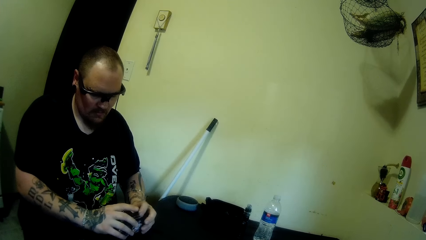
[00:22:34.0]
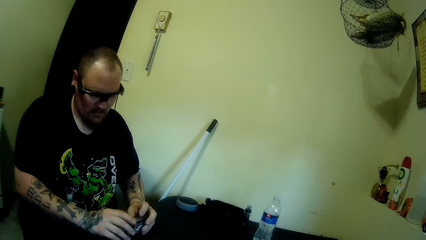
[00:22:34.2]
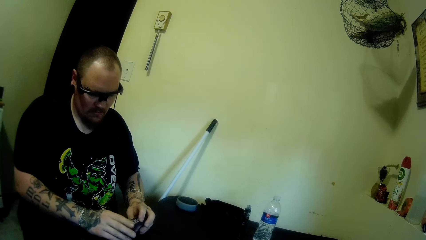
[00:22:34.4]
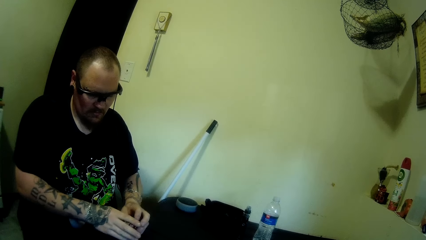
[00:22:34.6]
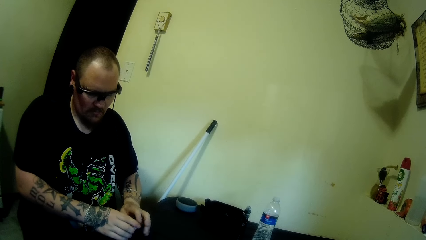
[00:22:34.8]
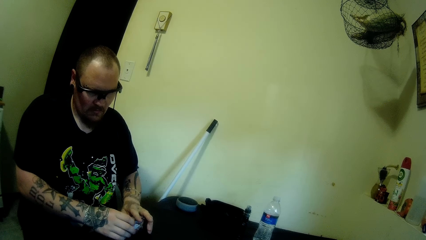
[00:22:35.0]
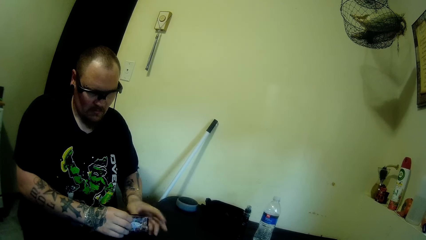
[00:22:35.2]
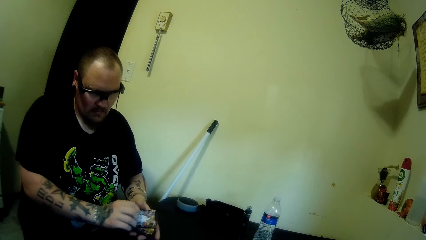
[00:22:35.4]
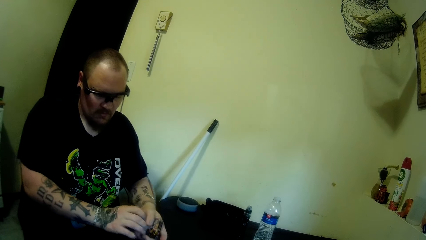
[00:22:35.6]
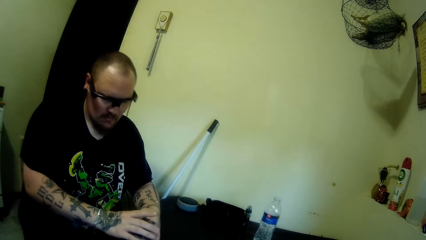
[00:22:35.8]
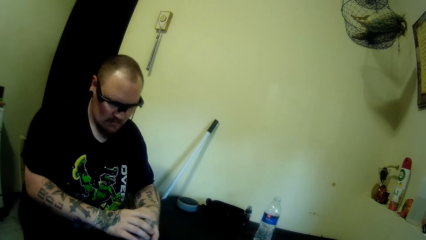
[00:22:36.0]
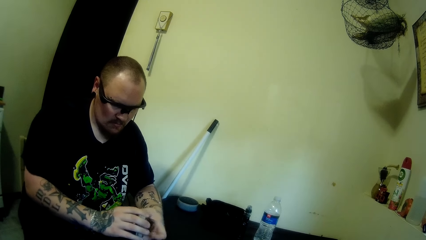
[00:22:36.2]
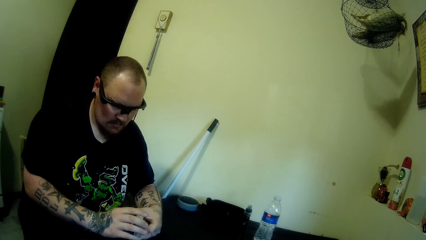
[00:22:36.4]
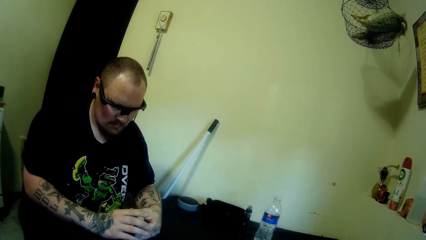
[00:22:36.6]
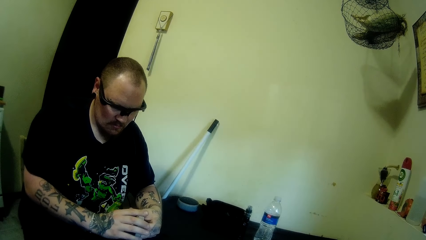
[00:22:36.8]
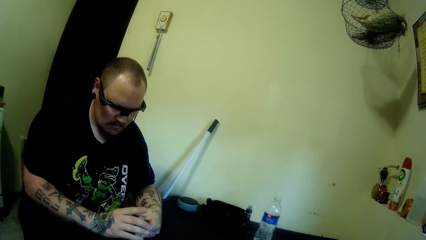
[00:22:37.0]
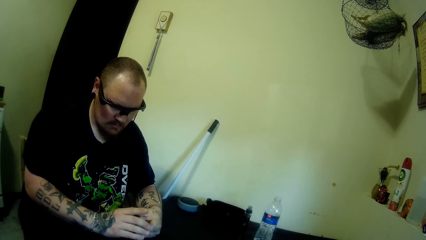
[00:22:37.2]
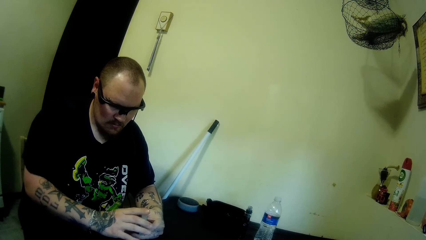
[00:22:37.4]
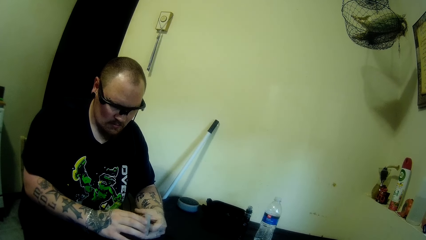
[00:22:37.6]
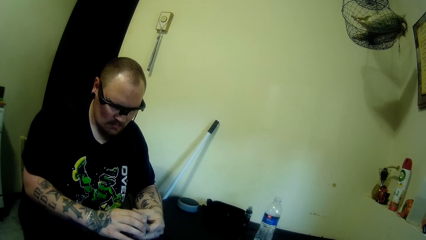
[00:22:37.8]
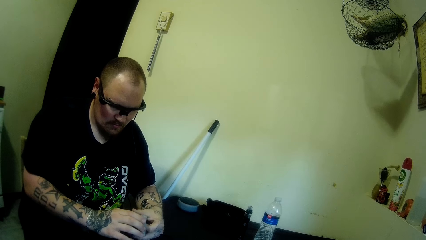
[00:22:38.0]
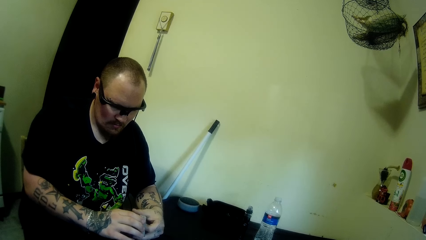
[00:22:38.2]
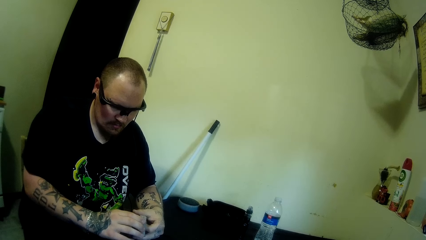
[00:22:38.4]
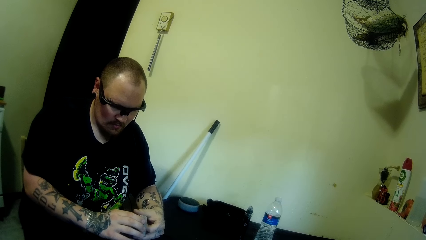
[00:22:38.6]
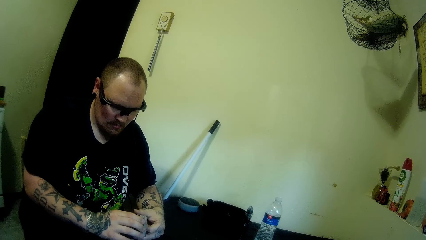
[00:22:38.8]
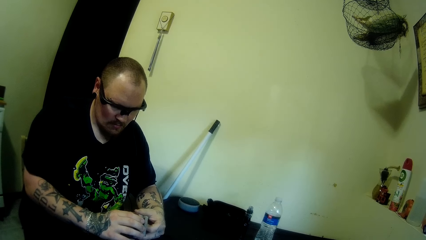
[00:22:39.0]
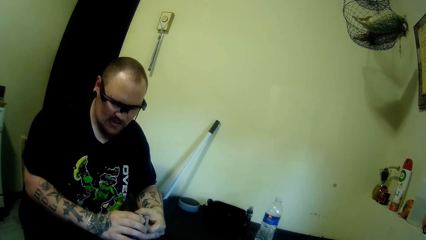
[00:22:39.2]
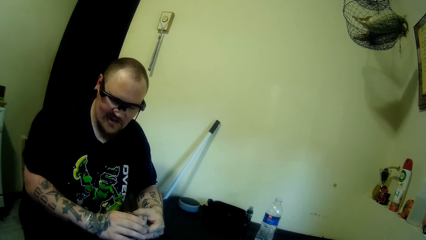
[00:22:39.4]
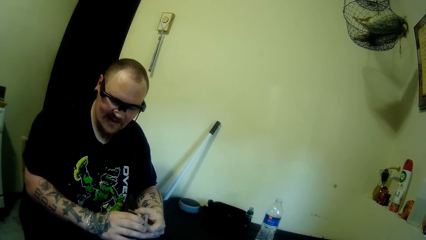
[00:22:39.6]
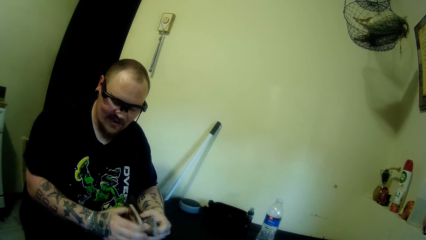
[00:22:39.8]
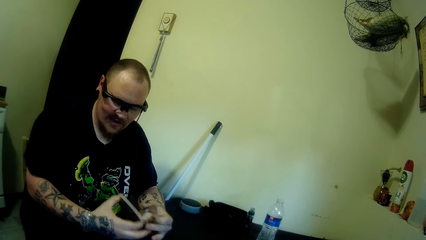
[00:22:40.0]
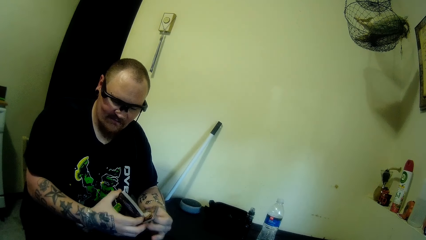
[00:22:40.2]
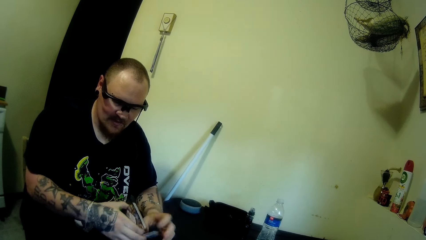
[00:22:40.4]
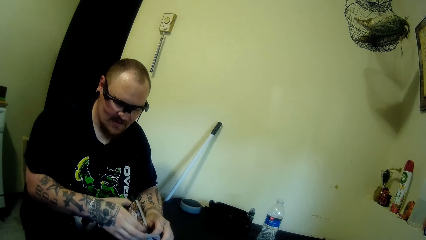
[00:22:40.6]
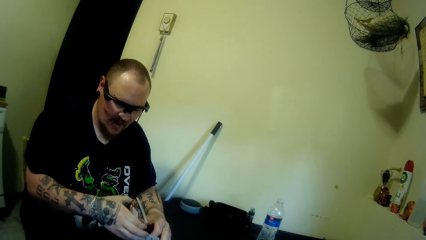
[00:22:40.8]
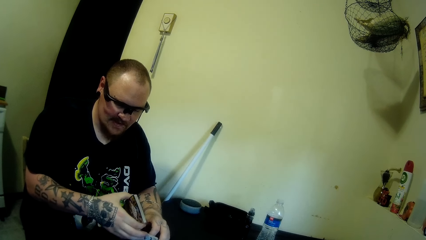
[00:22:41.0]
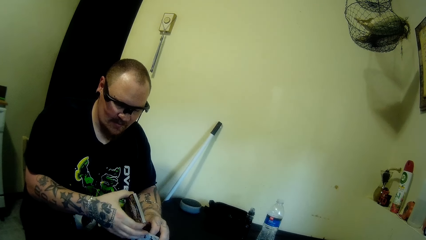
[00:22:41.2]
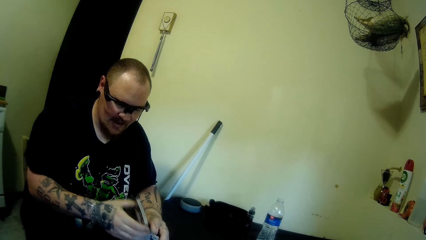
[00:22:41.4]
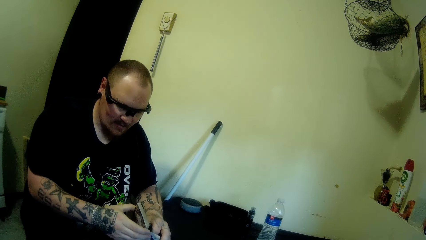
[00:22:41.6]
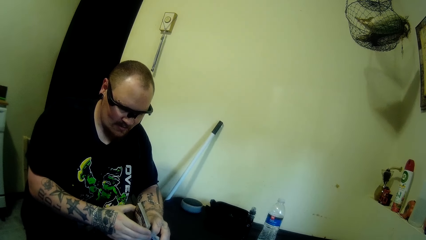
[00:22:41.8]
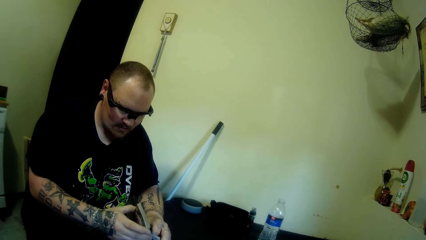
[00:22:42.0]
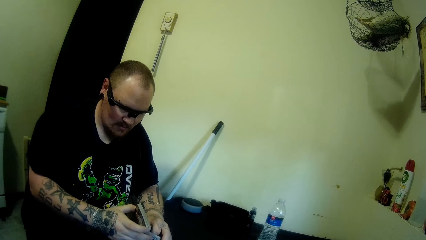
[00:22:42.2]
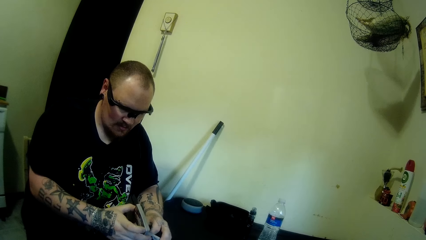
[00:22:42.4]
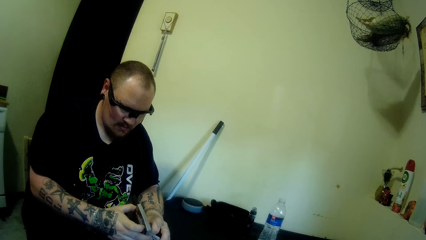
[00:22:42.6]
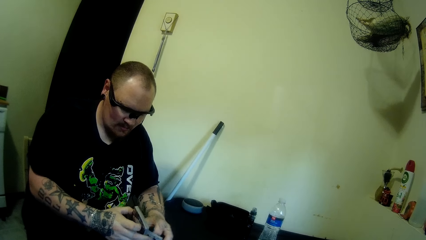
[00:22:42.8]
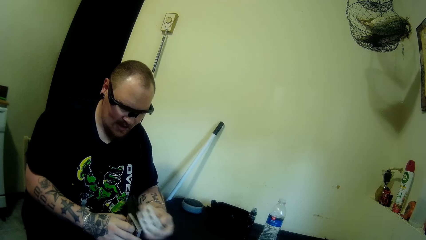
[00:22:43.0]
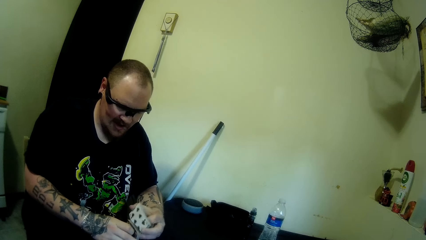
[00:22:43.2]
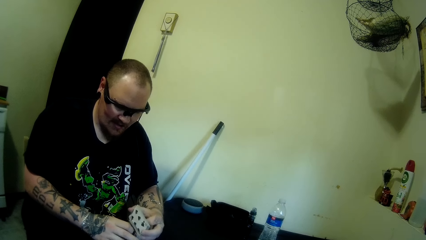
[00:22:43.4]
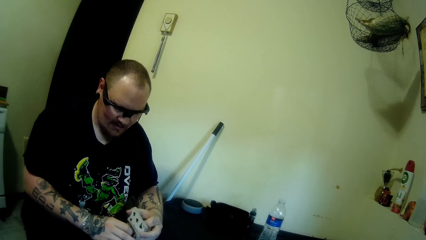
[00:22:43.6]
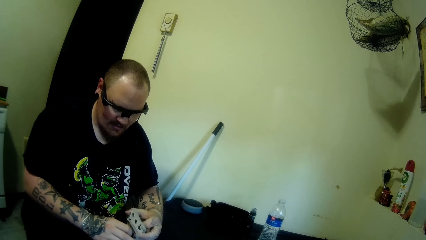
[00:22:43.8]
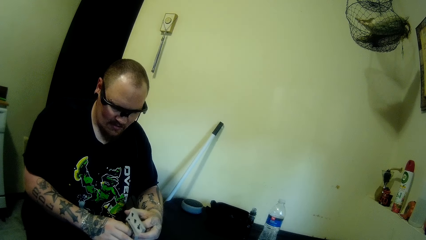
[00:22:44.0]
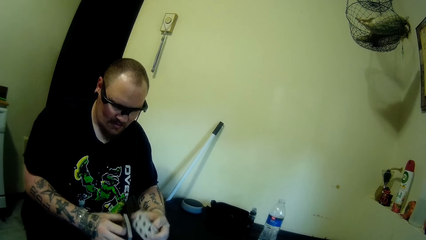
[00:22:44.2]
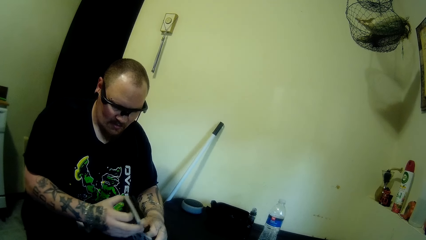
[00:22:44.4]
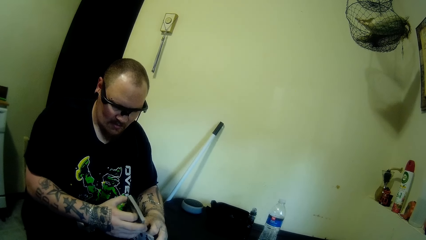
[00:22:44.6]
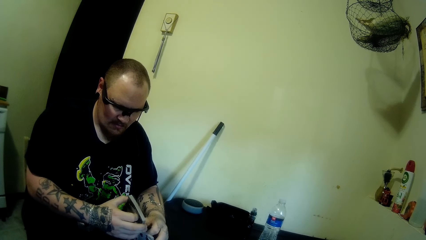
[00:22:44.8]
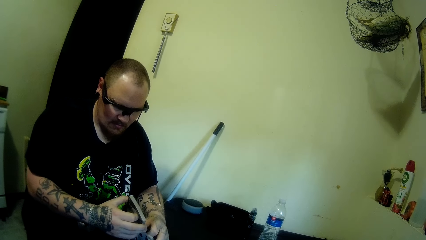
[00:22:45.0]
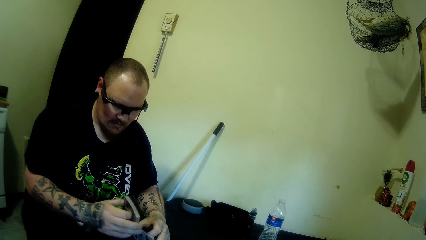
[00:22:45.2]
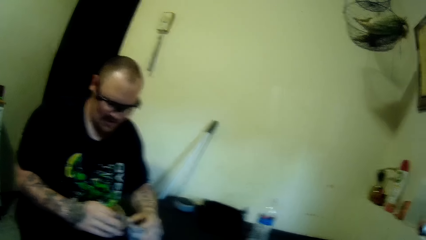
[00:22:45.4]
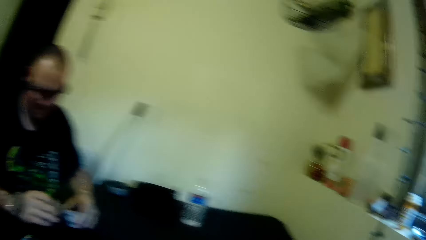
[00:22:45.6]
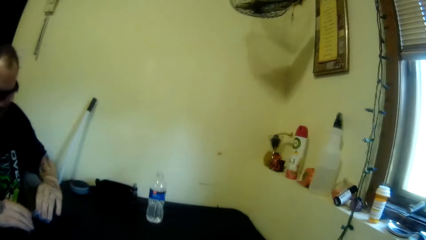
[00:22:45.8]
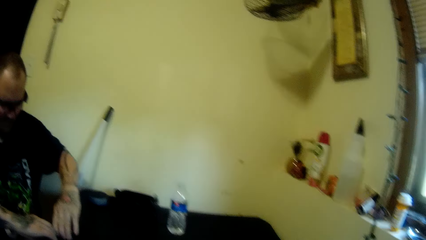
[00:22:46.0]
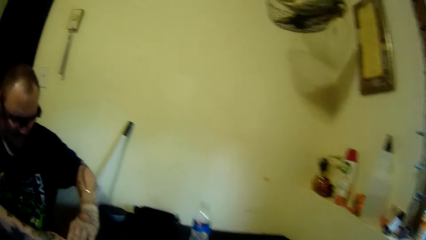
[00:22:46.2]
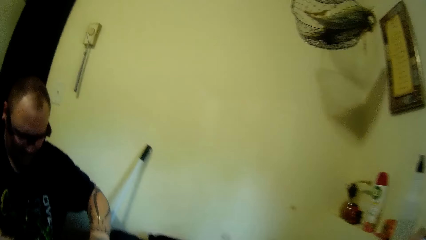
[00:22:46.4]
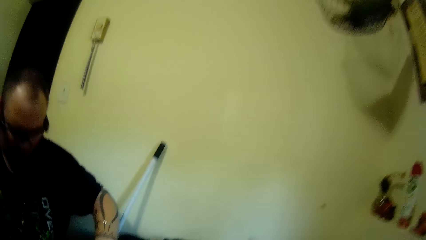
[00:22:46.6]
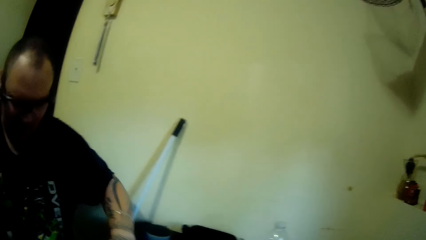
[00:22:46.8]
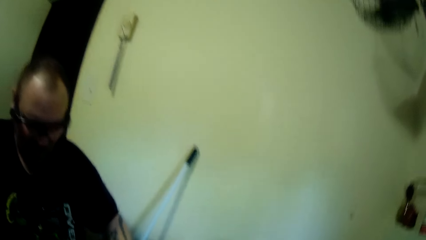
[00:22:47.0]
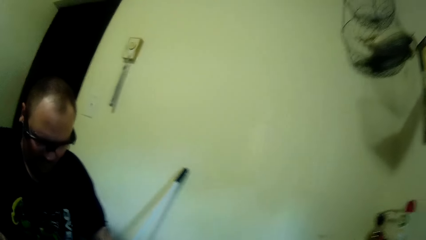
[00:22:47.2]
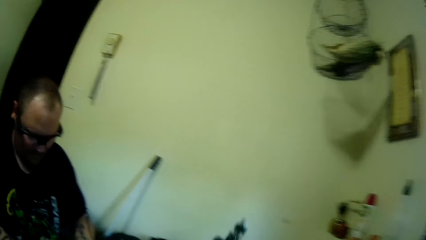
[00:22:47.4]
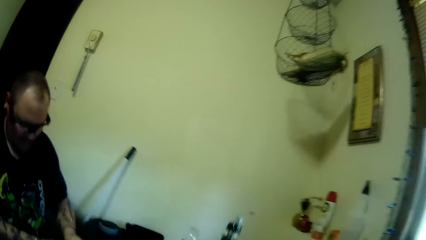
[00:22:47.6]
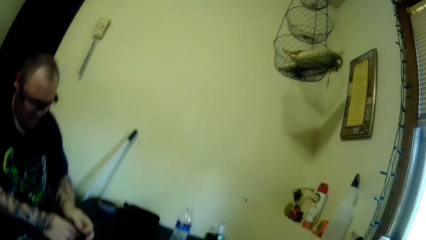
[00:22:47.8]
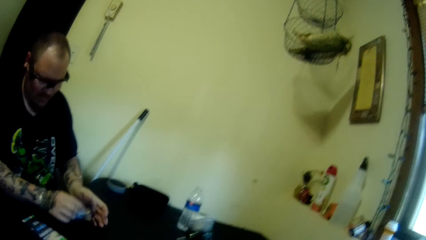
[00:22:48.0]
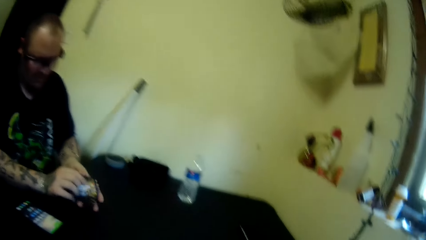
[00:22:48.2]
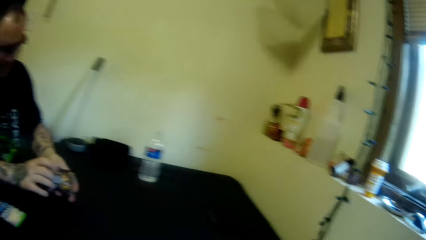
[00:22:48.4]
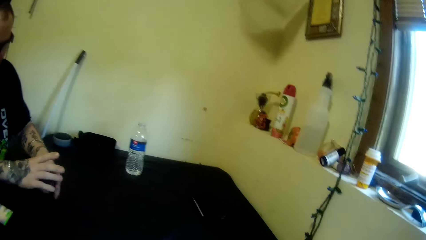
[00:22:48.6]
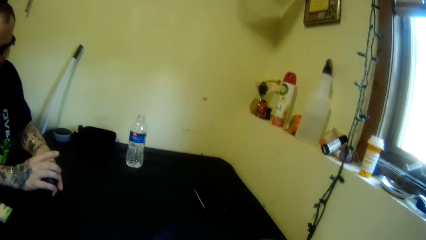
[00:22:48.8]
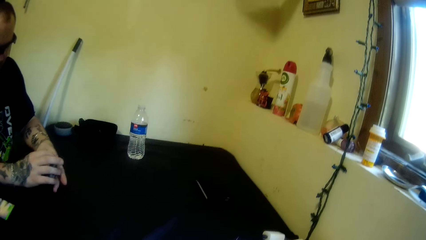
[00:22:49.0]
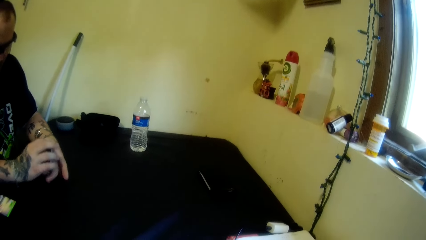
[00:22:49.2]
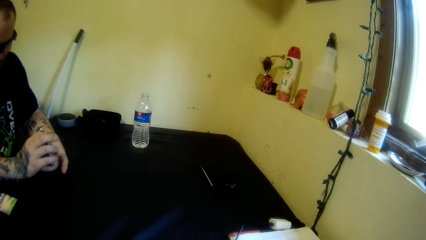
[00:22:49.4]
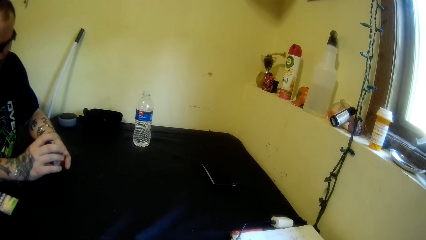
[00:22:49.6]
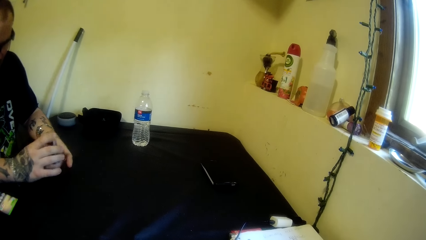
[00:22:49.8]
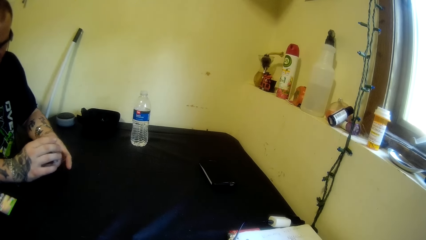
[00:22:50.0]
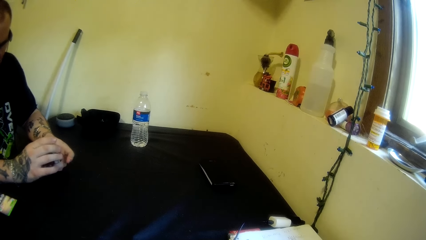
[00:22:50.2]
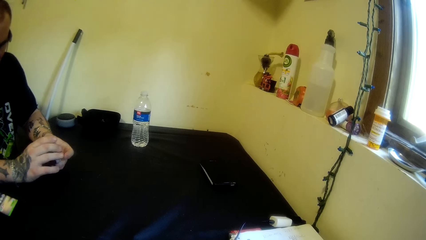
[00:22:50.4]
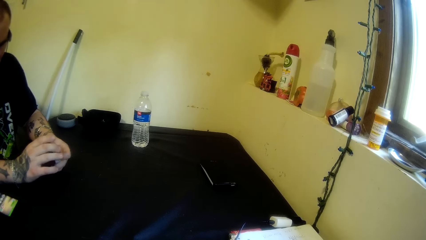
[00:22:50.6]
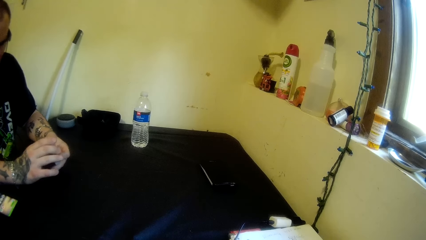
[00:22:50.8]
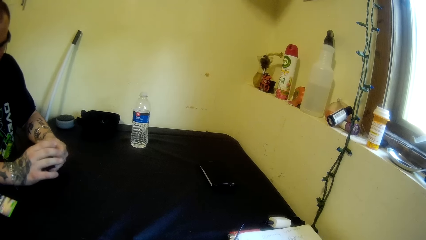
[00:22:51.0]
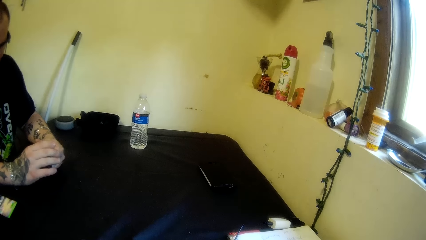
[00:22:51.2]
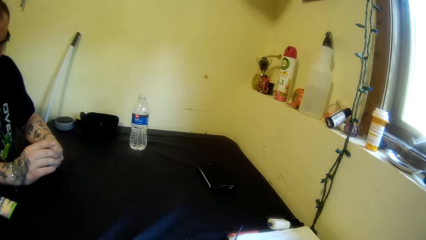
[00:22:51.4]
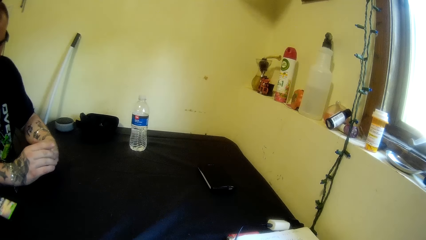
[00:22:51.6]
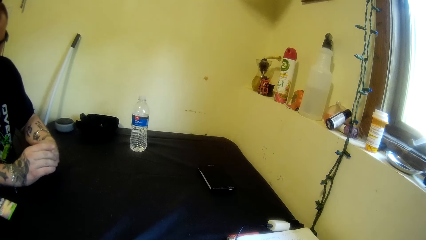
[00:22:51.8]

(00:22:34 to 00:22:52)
A man holds the playing card, swings a hand, holds the playing card, swings a hand, holds the playing card, swings a hand, and holds the playing card. The man swings a hand, holds the playing card, swings a hand, holds the playing card, swings a hand, and holds the playing card. The man puts cards on the table. The camera wearer picks up something. The man aligns the cards.
